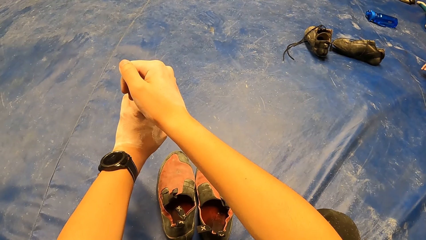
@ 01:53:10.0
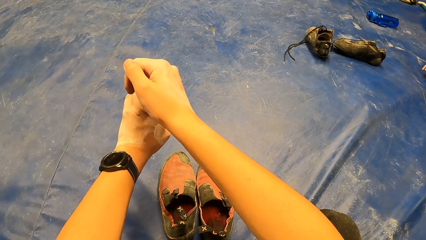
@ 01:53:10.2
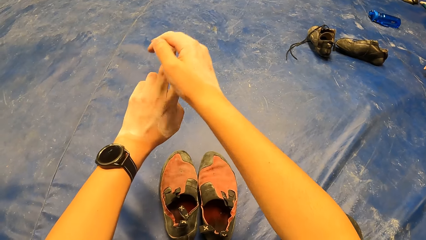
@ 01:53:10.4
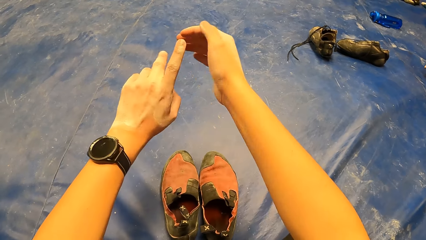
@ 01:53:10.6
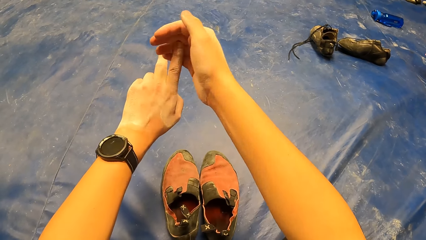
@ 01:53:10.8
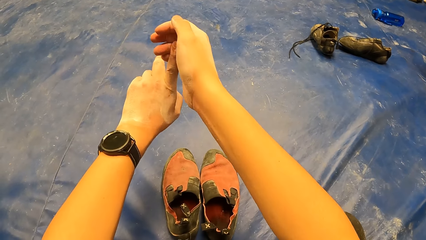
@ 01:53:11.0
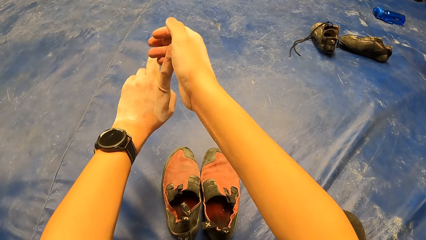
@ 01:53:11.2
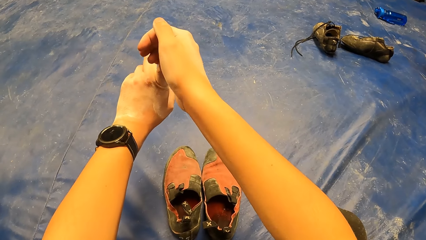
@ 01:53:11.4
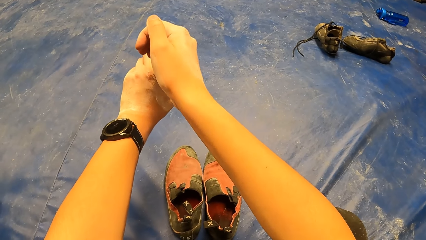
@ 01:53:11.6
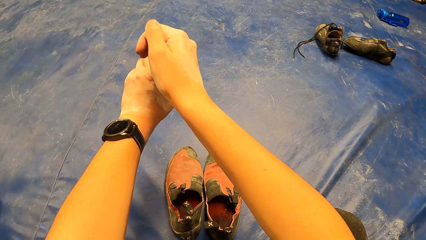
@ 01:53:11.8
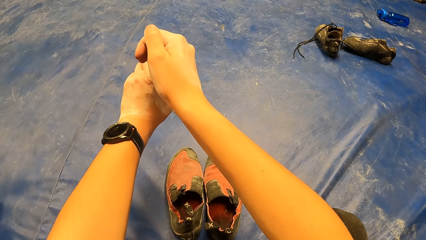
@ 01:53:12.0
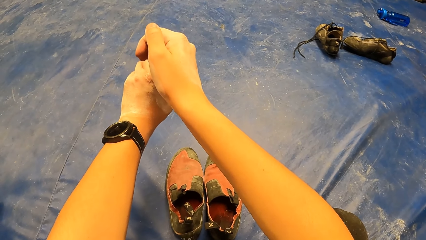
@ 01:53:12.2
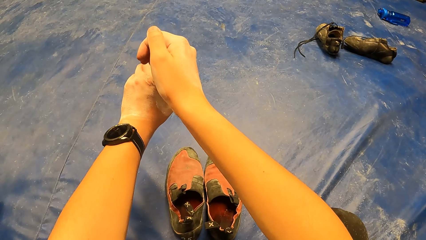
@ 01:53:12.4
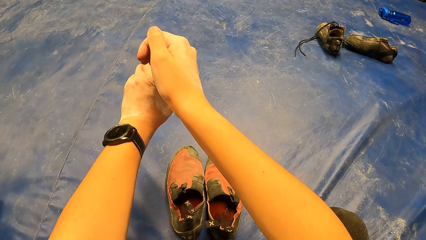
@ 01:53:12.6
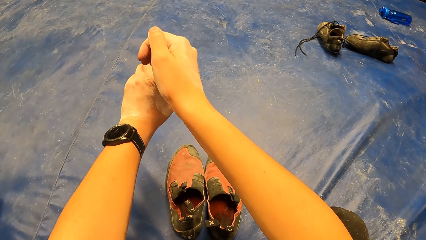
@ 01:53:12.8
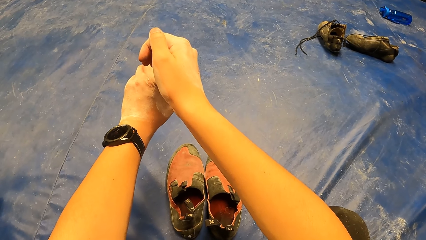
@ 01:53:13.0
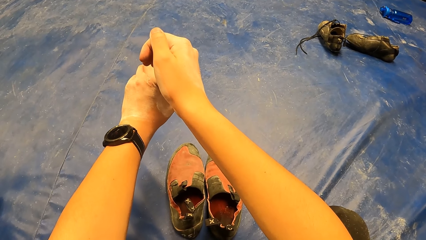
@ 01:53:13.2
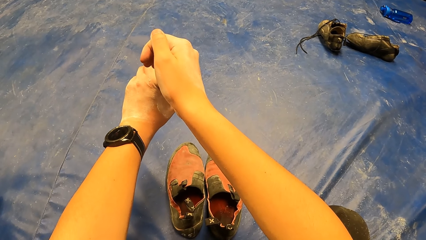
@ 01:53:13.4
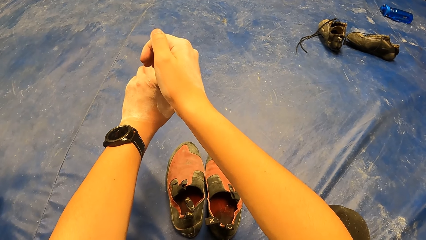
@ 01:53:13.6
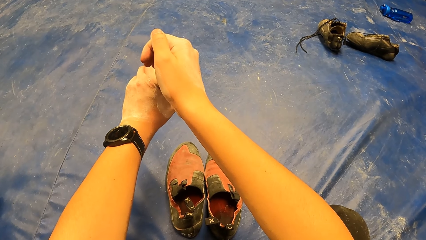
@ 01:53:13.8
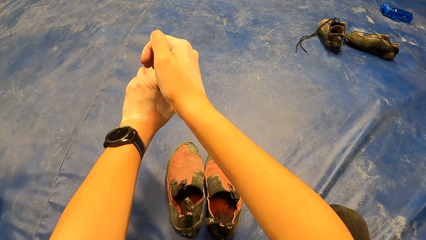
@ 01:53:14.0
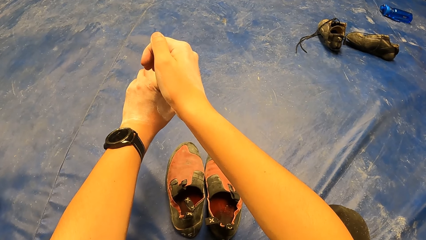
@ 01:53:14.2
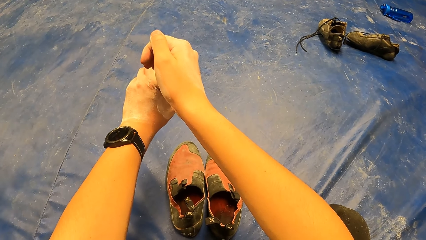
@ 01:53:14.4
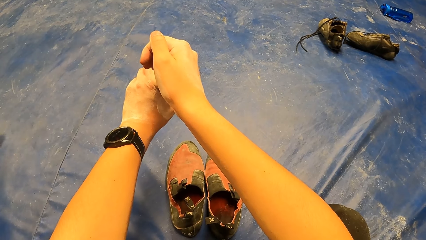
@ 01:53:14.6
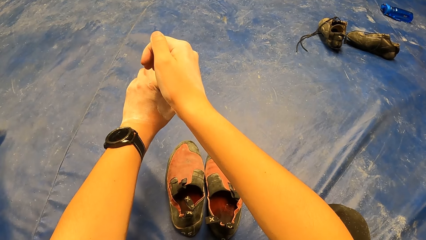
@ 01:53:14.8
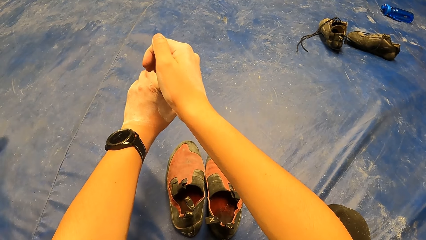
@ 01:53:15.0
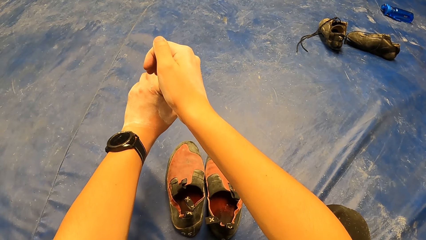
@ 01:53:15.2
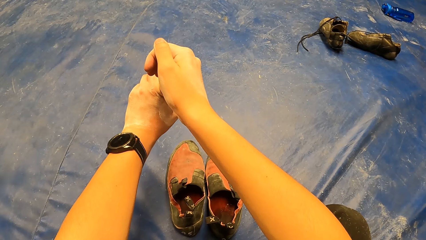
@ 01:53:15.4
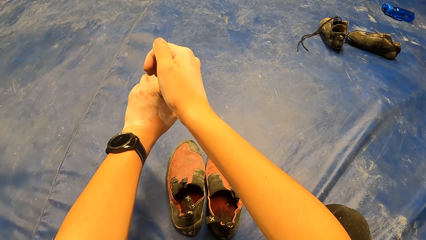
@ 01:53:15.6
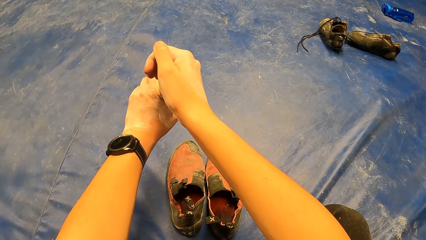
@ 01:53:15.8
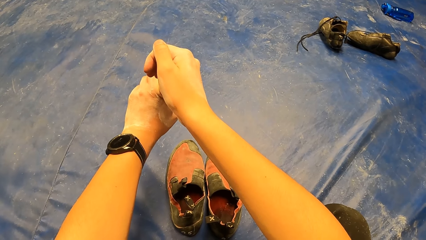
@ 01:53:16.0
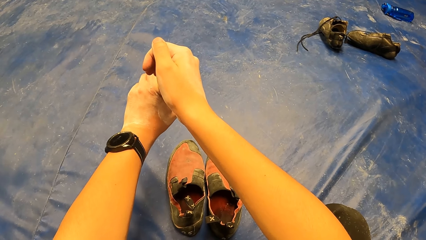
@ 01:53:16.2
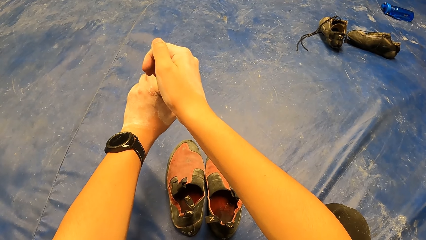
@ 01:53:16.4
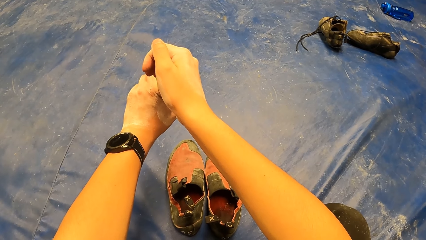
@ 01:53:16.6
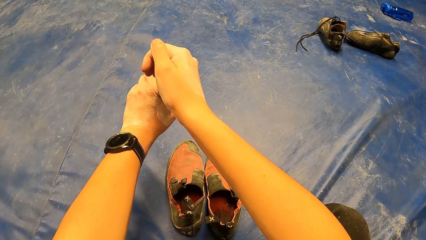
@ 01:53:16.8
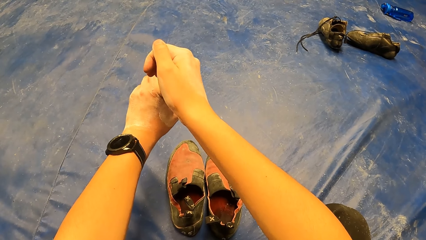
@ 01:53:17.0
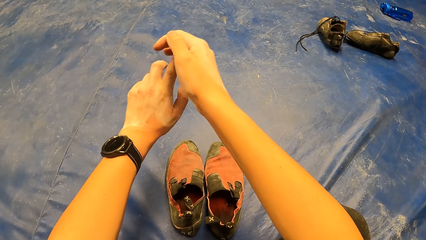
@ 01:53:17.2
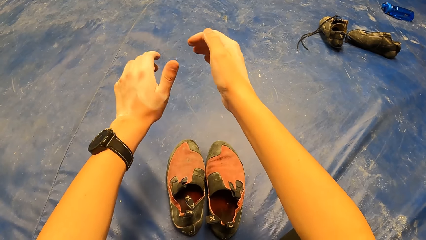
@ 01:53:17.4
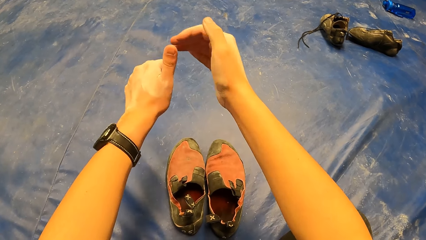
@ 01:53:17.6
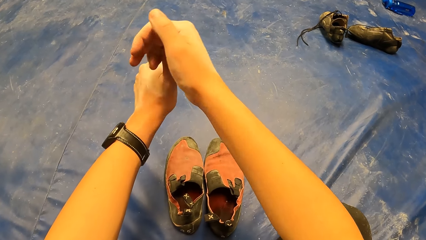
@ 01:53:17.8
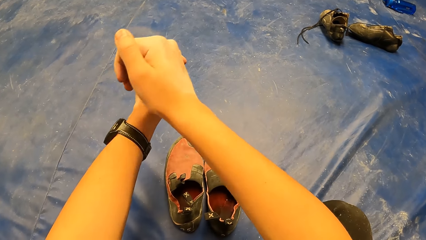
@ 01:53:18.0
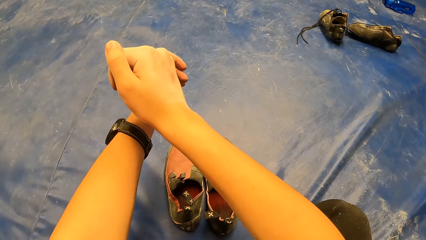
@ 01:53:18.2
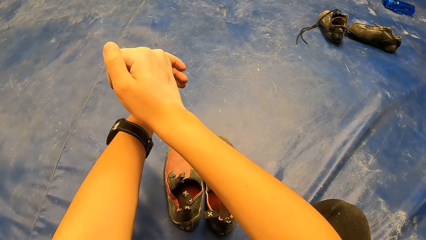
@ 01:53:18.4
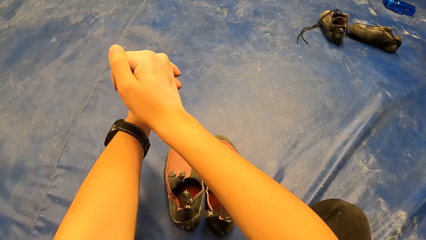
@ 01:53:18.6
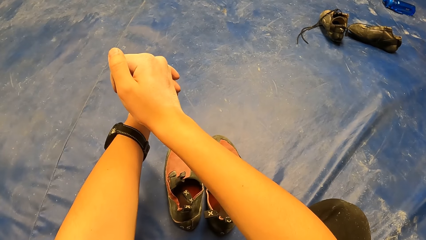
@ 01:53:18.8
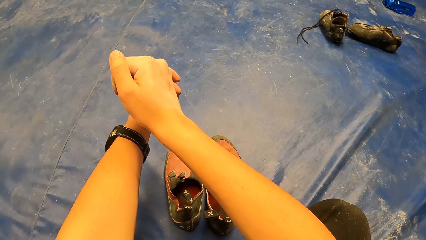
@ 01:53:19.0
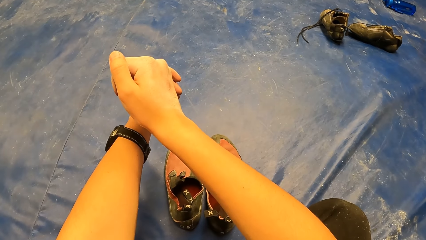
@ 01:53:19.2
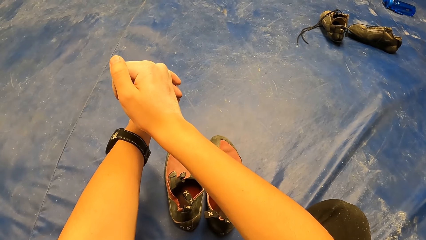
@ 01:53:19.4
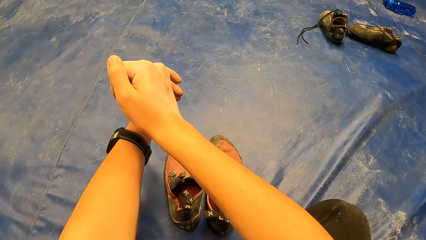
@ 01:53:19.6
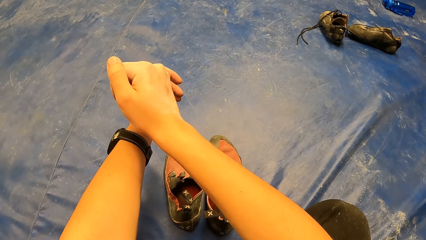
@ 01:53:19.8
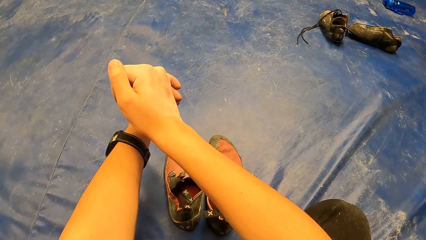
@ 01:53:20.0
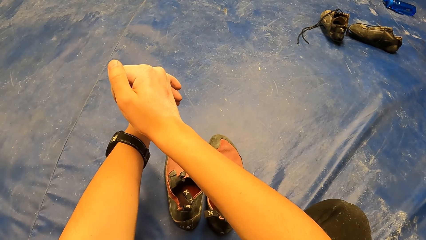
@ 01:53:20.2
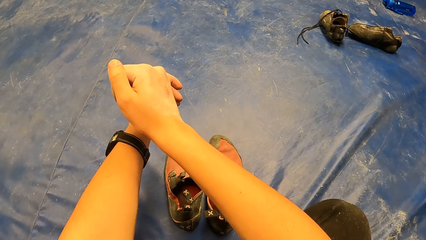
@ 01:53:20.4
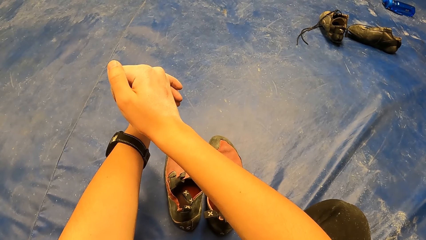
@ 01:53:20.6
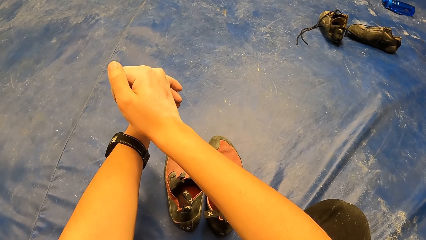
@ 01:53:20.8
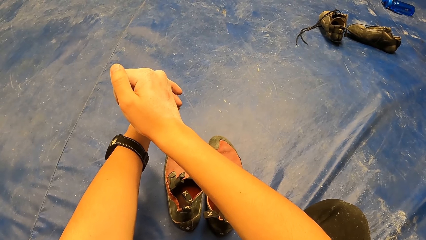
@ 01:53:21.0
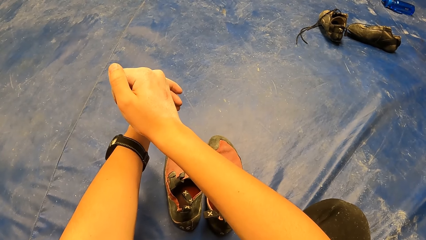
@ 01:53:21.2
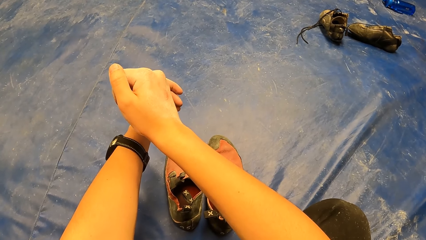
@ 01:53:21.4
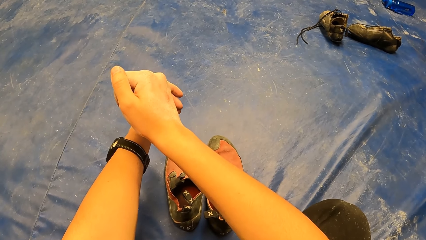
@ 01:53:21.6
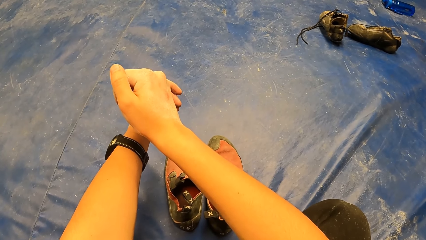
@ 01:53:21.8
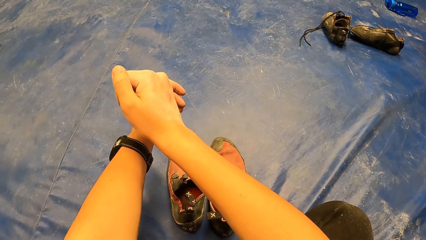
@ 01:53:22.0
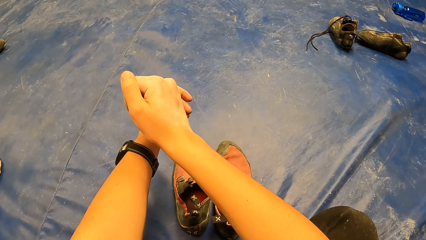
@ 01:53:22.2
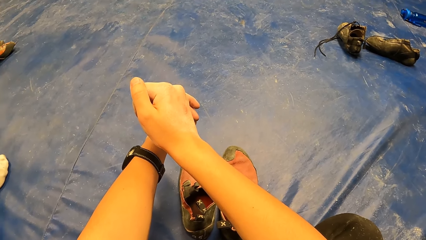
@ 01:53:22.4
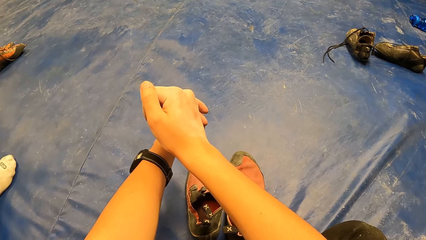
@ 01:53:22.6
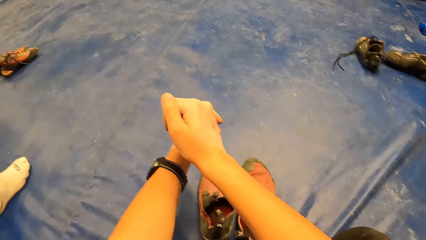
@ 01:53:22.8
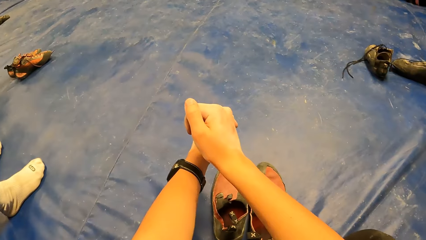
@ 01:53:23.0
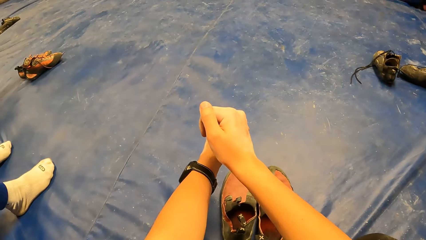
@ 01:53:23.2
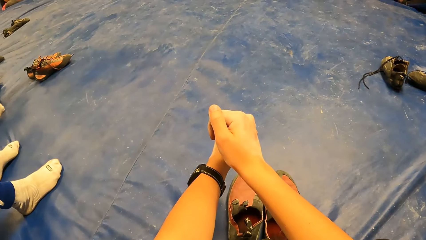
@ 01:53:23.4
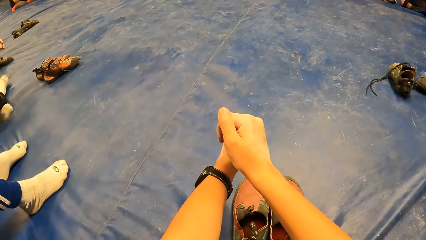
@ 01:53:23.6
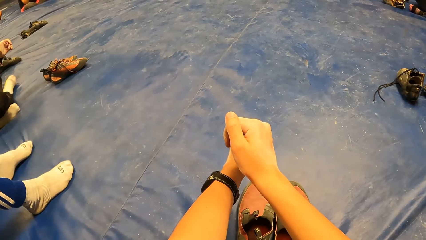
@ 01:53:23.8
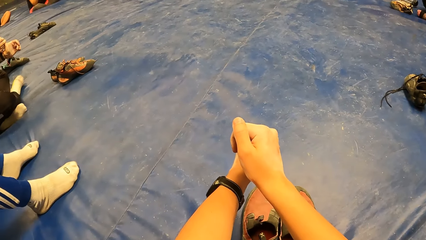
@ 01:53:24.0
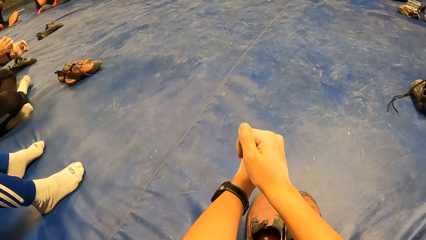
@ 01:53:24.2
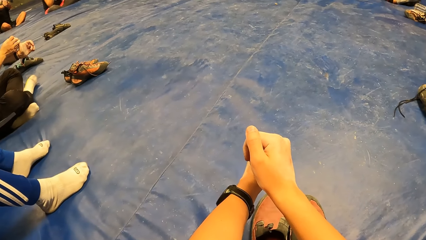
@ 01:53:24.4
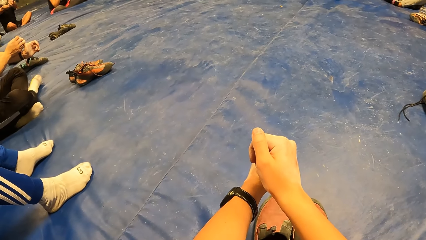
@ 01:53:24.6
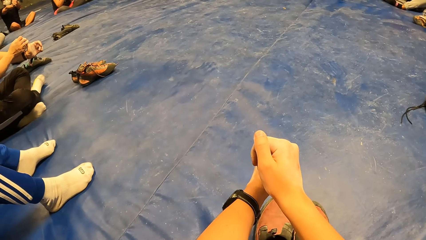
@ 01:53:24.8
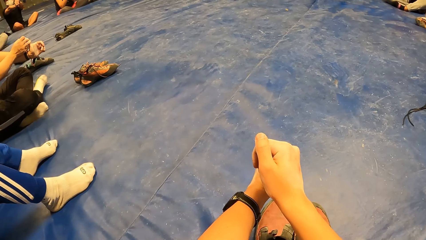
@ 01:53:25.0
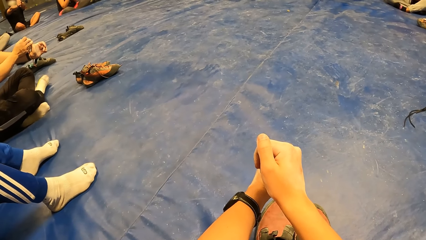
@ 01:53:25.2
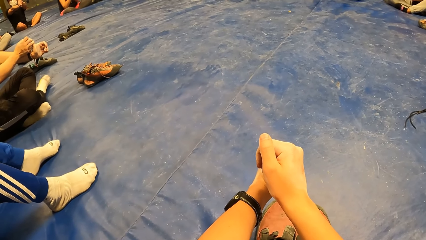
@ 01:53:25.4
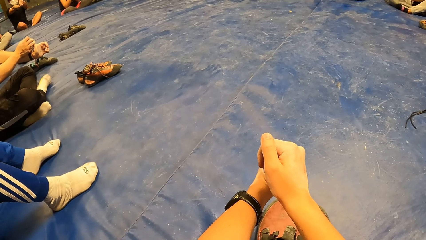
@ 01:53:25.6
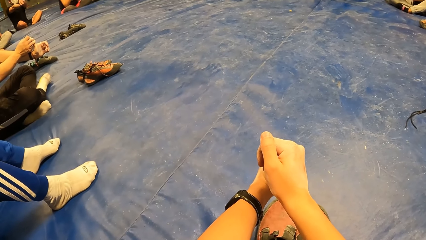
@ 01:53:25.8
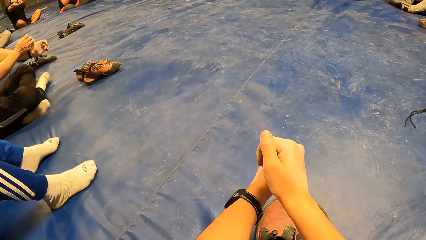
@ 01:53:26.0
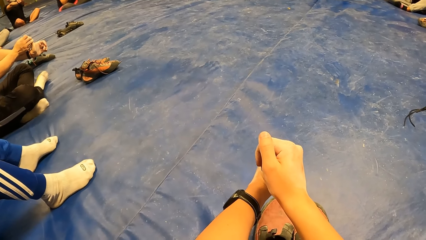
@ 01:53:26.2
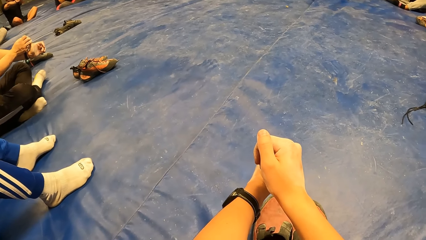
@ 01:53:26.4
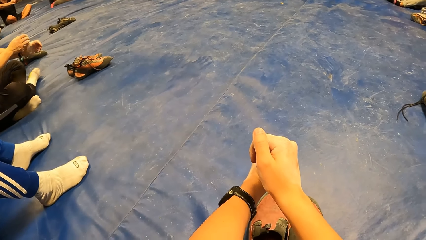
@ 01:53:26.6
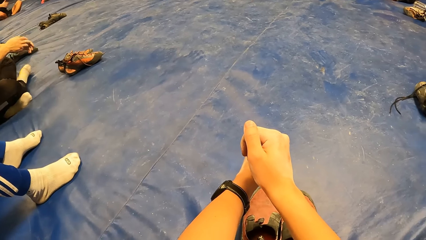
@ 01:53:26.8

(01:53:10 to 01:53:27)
The camera wearer moves his hand. He exercises his left index finger with his right hand. He moves his hands. He exercises his left thumb with his right hand.
